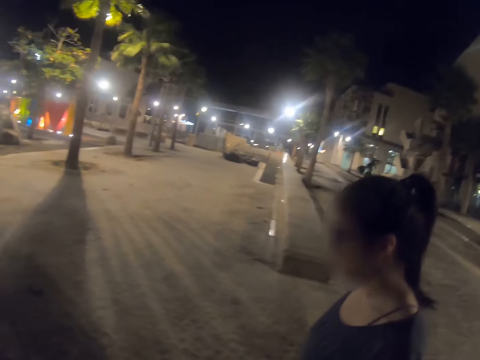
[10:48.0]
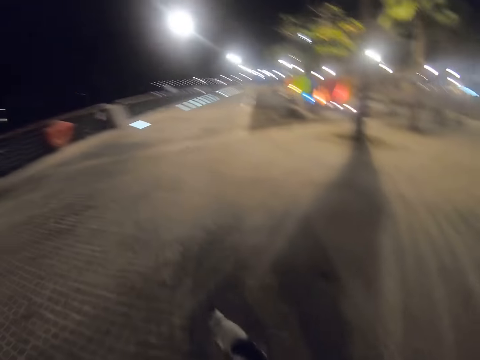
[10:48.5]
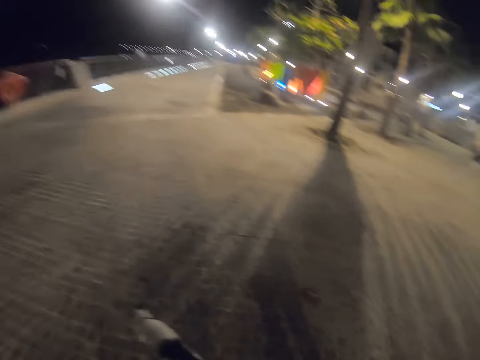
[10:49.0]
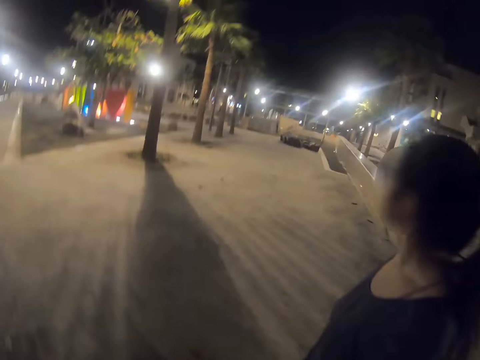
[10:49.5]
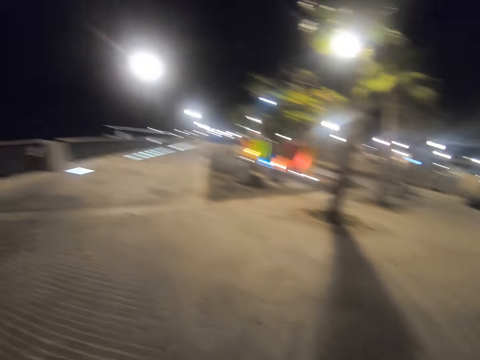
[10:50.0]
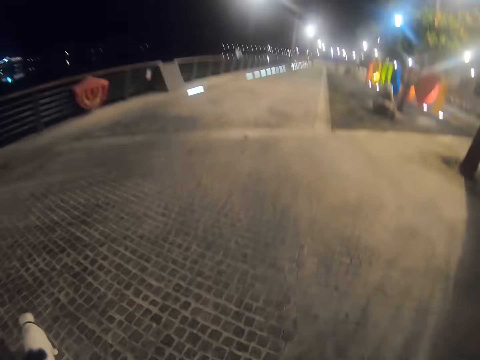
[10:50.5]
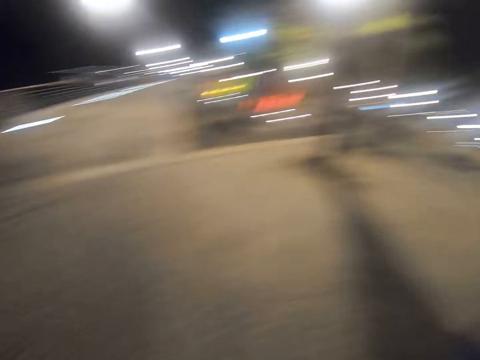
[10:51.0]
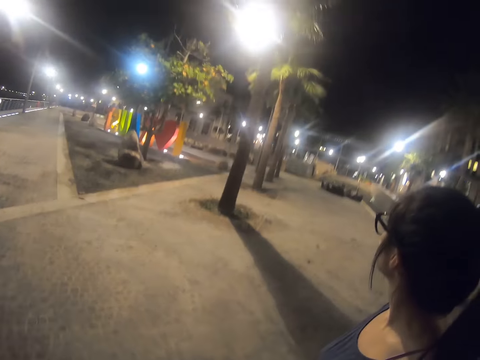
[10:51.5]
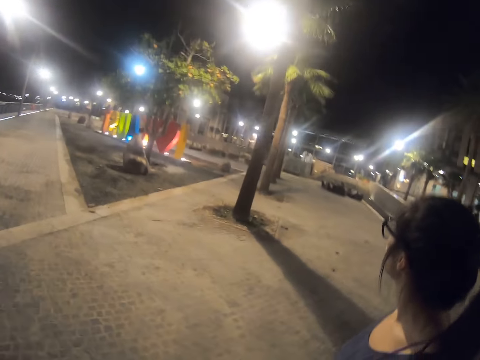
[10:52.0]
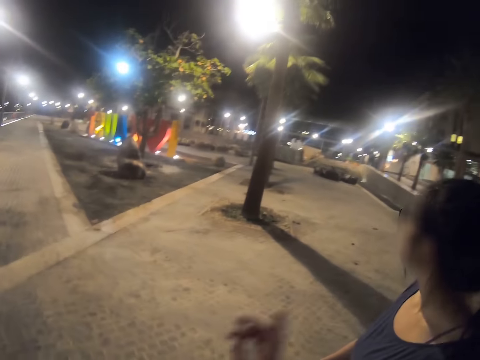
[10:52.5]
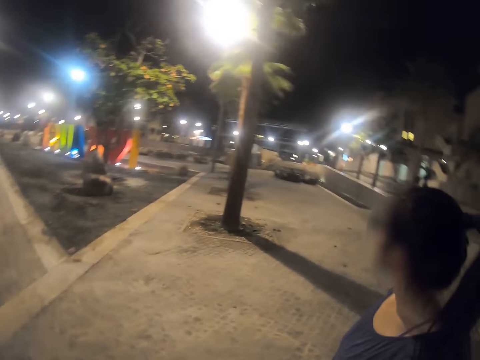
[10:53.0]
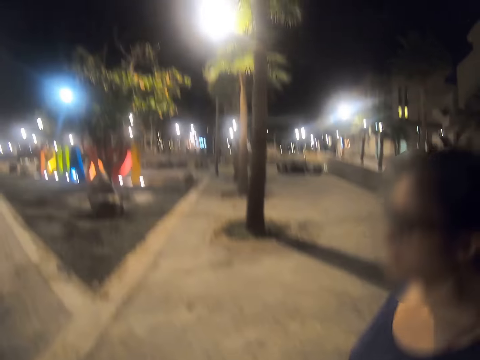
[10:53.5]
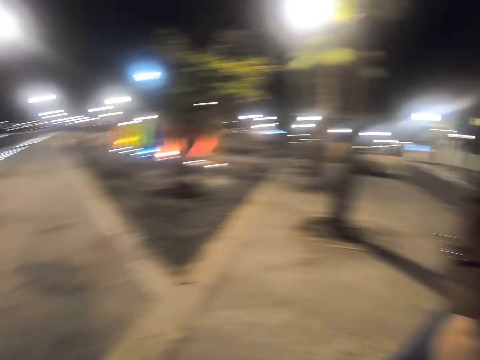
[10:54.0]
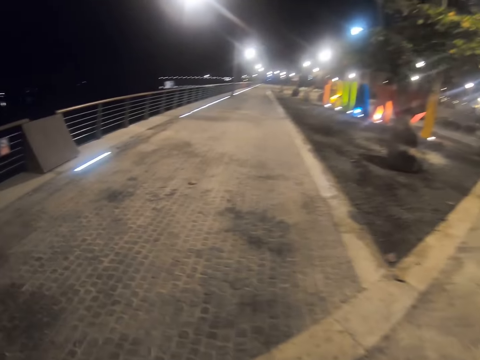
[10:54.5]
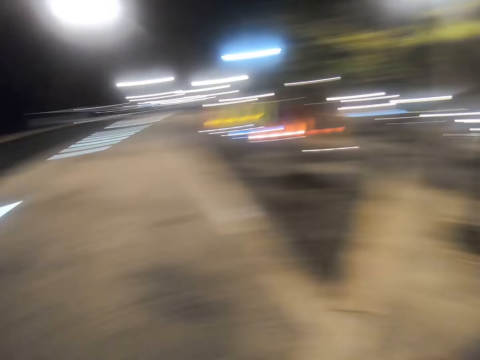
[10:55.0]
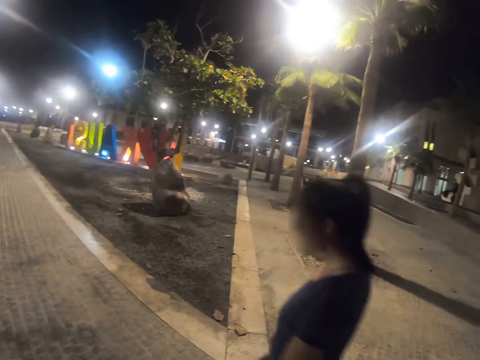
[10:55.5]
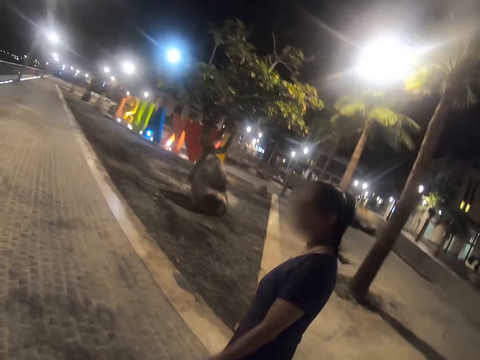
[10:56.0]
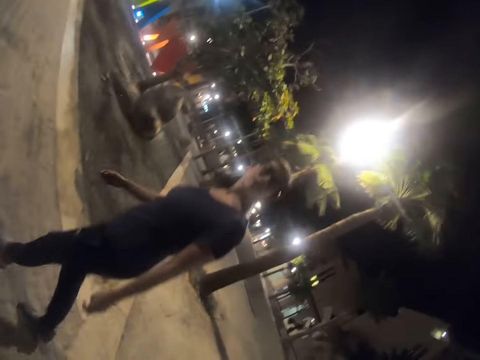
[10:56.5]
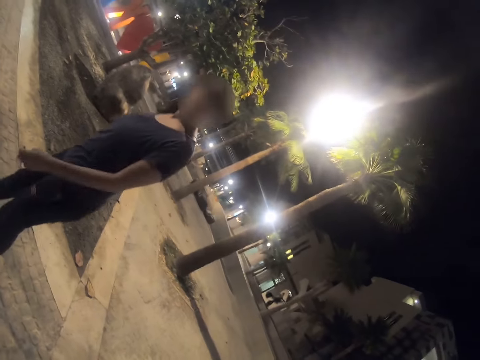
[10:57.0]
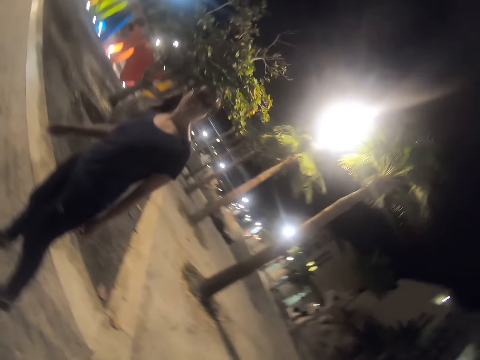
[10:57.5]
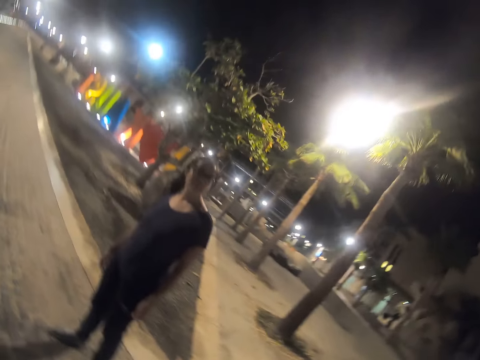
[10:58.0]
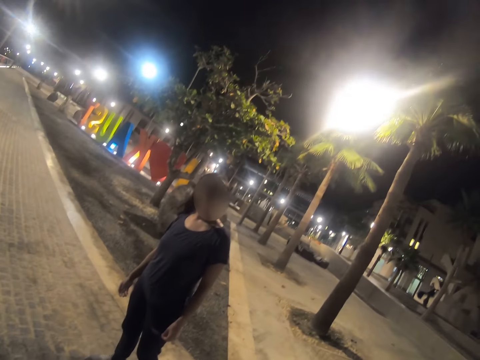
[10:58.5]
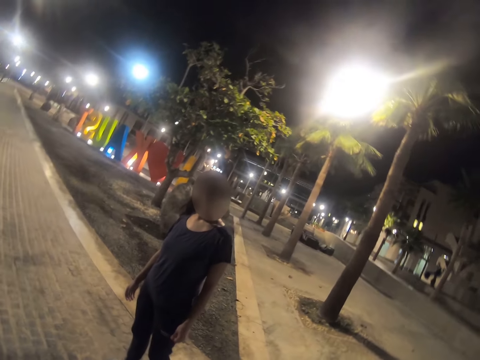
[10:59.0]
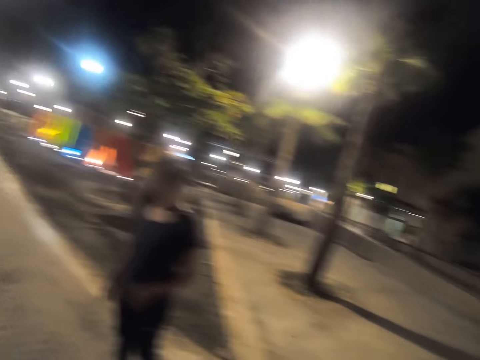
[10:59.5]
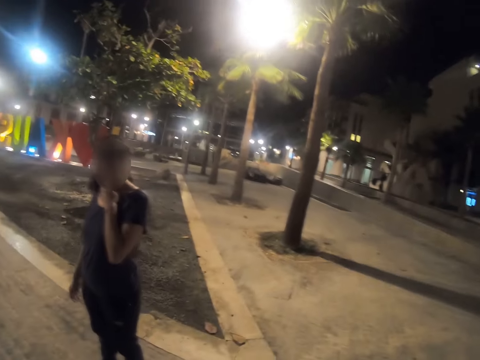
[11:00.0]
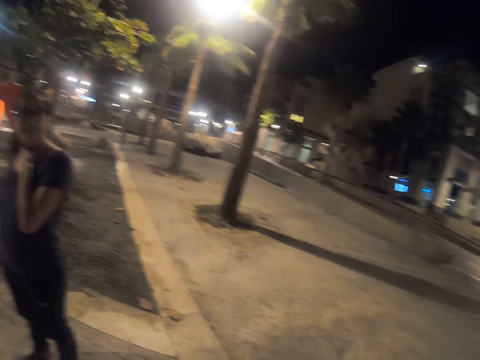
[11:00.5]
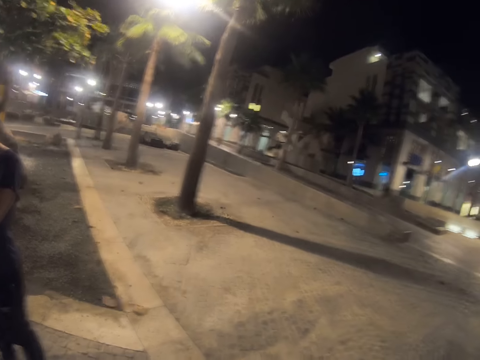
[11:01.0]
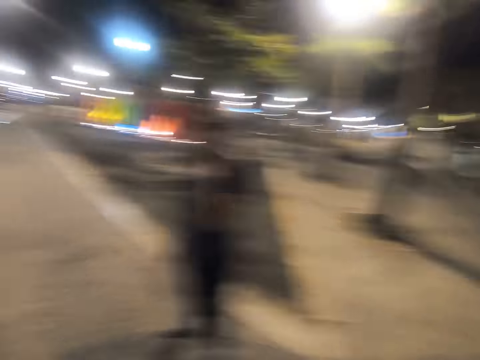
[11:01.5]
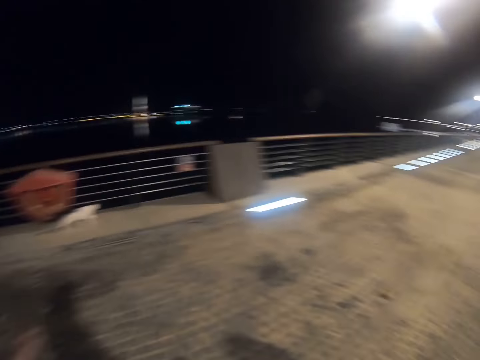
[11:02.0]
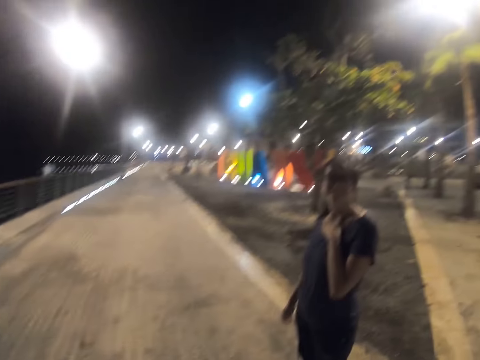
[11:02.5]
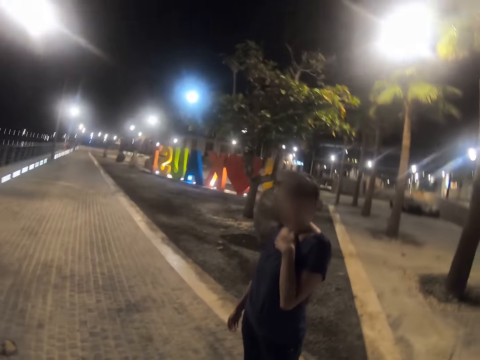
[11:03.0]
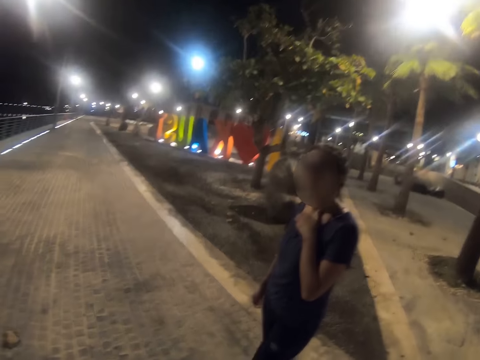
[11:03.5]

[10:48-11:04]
The camera wearer taps the woman's back. The camera wearer and the woman walk on a pavement around the park. The woman stands on the path. The woman stops along the pavement. The woman holds the neck. The camera wearer looks around the park.

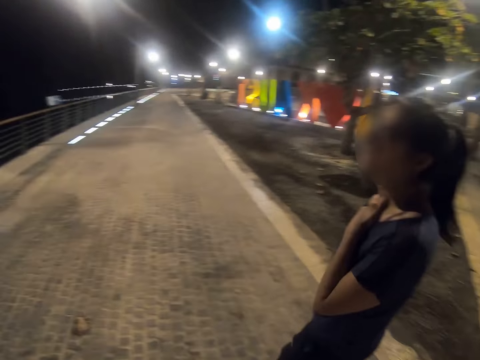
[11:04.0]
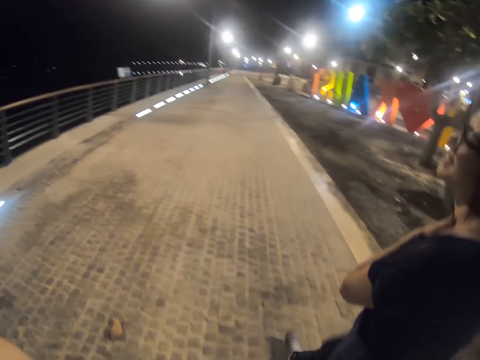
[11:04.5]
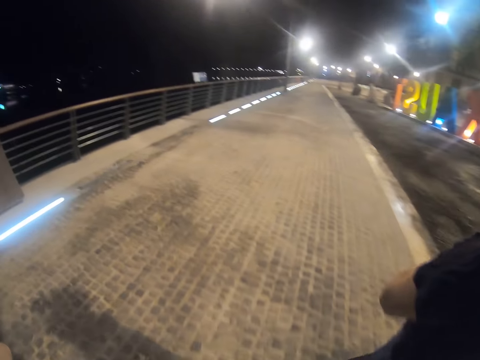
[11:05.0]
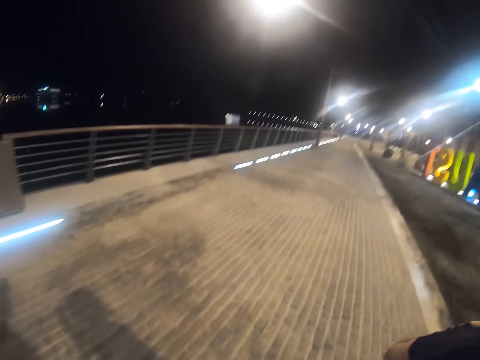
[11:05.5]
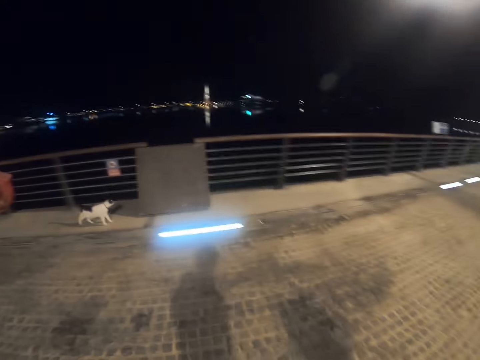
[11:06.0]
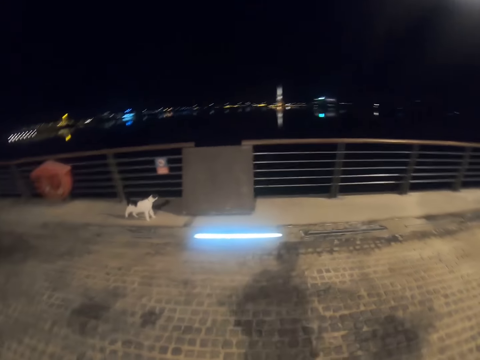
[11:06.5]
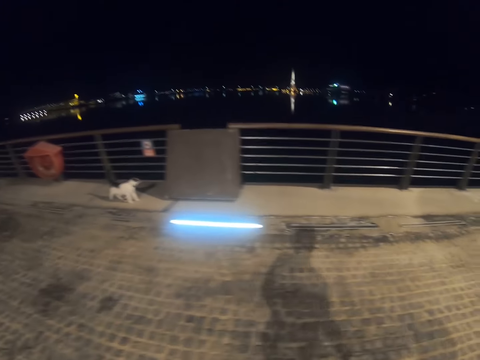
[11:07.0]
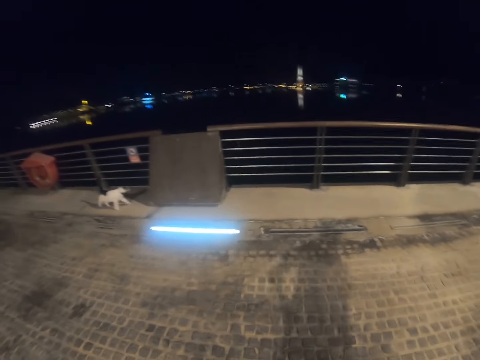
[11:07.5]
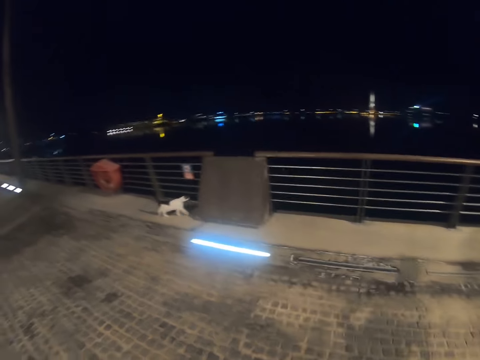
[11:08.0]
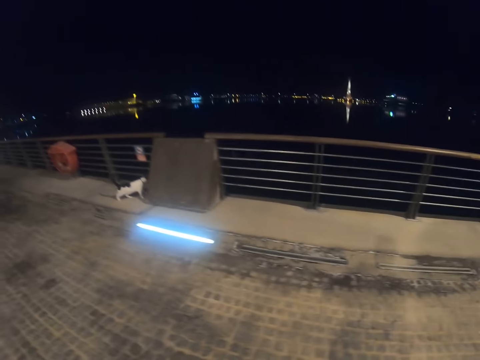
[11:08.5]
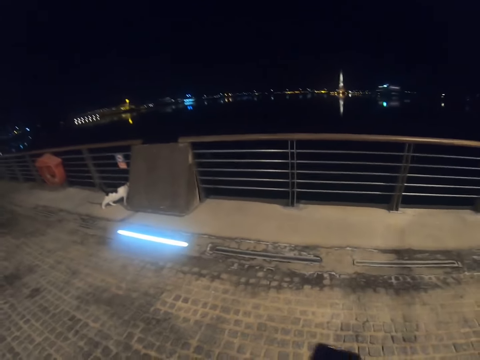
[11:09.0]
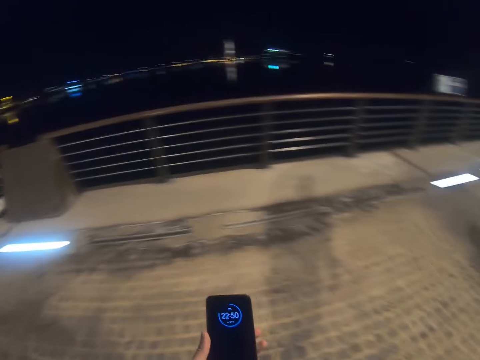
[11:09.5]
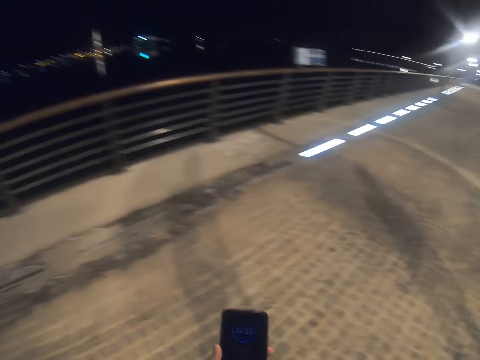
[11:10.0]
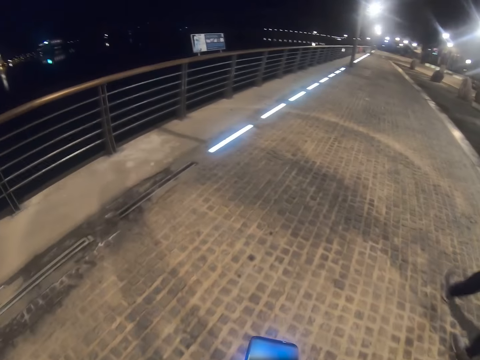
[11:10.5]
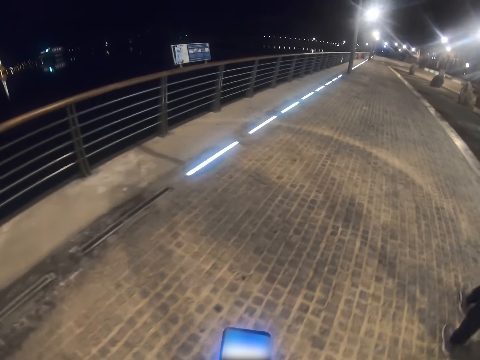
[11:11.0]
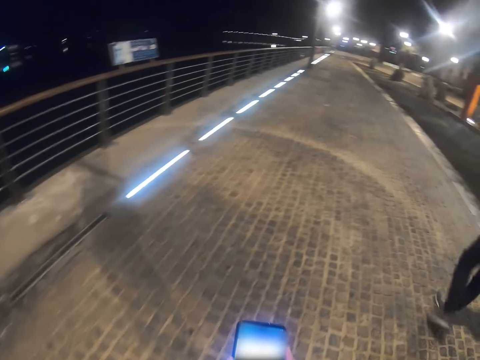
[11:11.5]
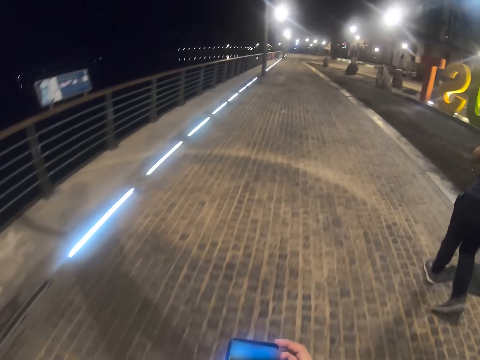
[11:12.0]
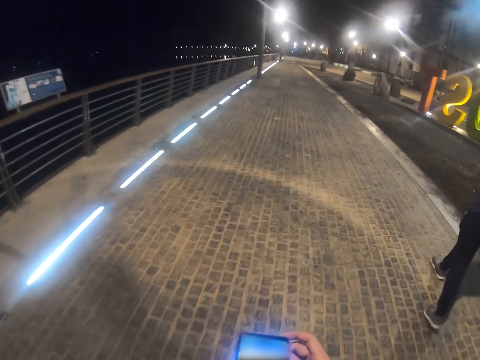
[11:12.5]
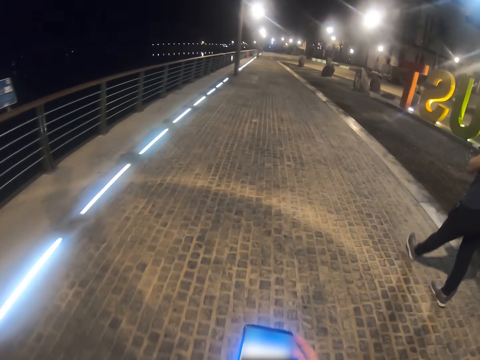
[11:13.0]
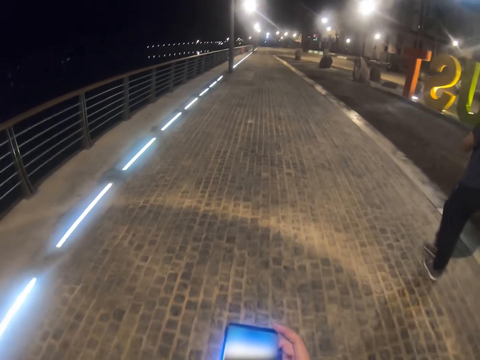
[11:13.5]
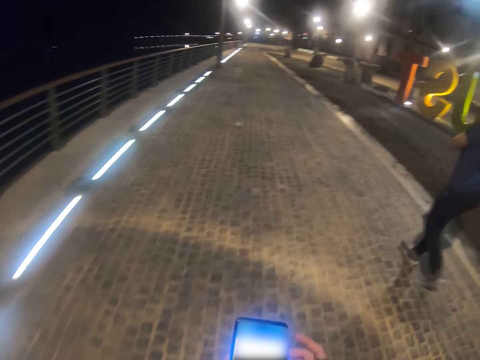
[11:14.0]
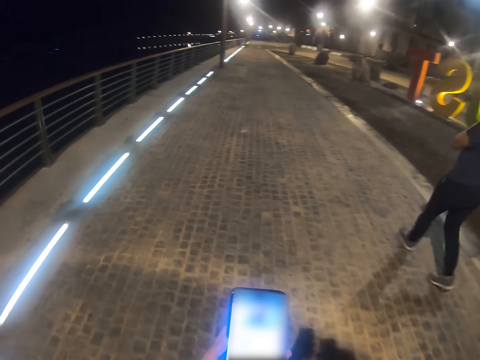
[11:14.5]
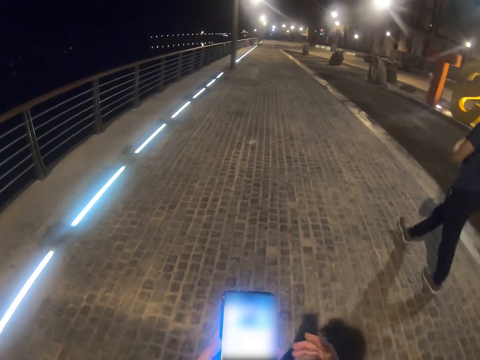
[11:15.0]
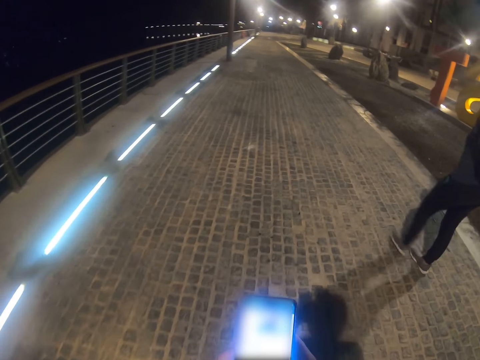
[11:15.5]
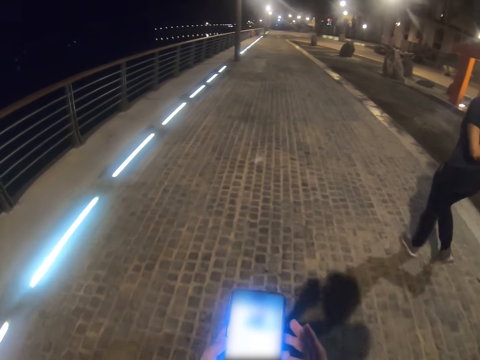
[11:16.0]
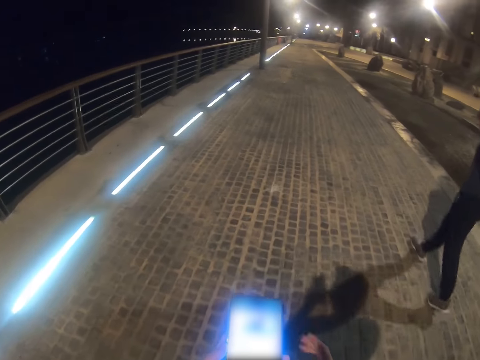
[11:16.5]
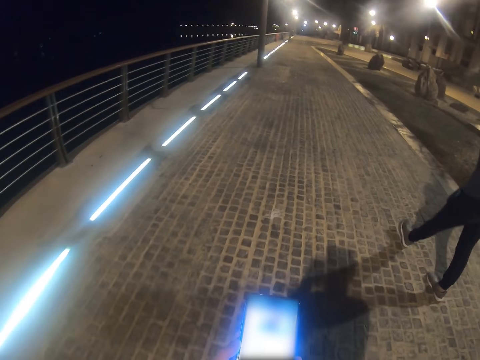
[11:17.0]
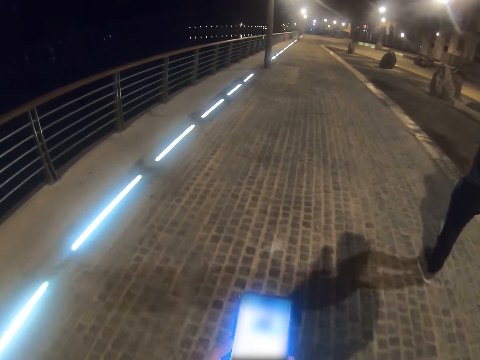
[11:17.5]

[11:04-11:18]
The camera wearer and the woman walk on a pavement around the park. The camera wearer looks at the cat. He operates his phone. He checks the phone. He captures the video with the phone. The camera wearer and the woman walk on the pavement around the park. The camera wearer captures a video with the phone. The camera wearer and the woman walk on the pavement. The camera wearer operates his phone with both hands. He captures a video with the phone. He pulls his hand off the phone.
